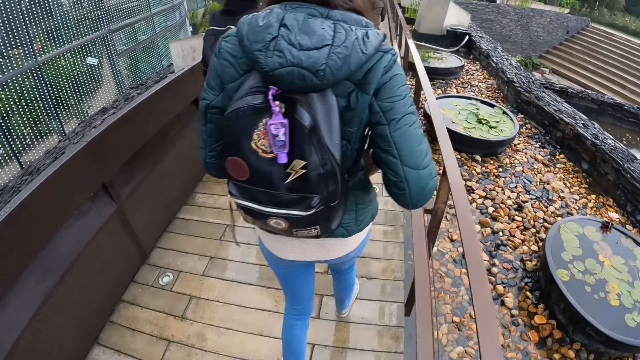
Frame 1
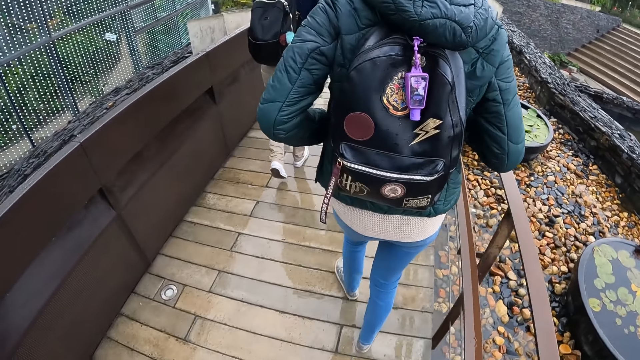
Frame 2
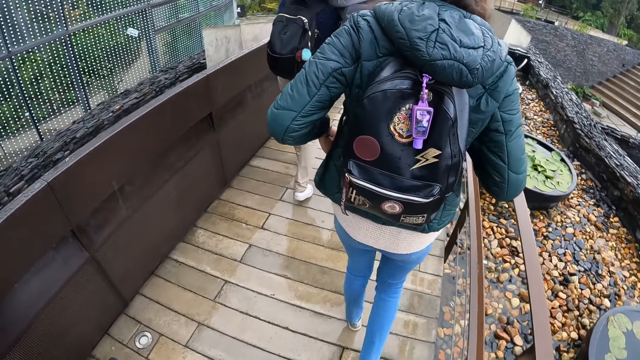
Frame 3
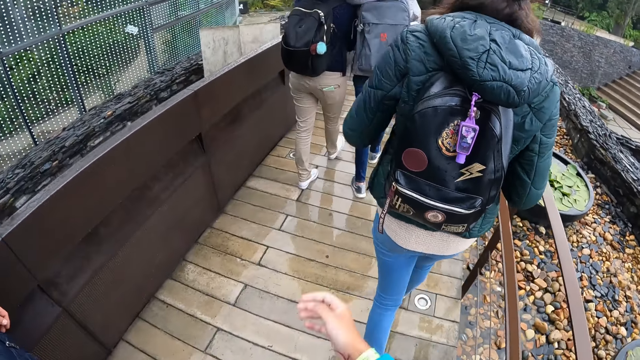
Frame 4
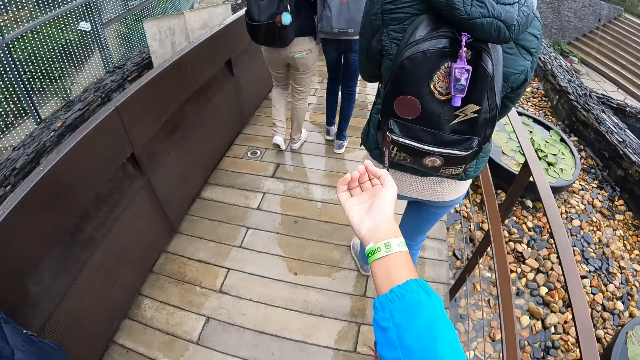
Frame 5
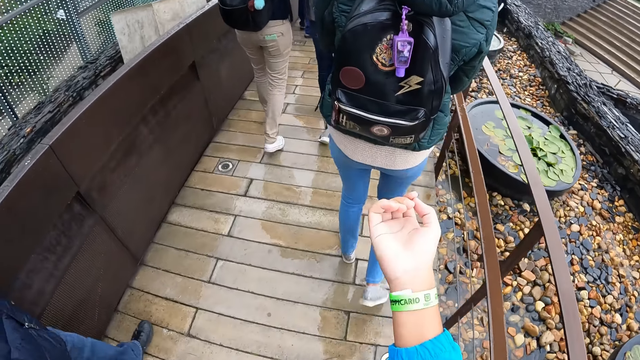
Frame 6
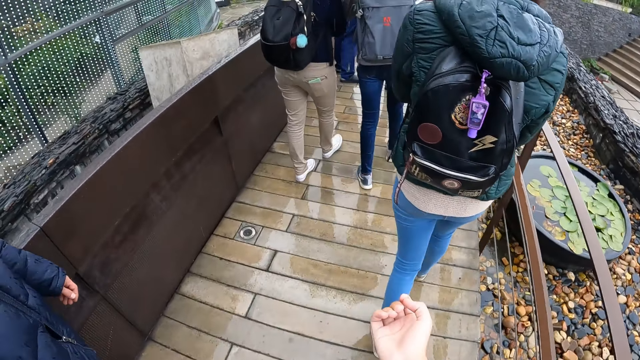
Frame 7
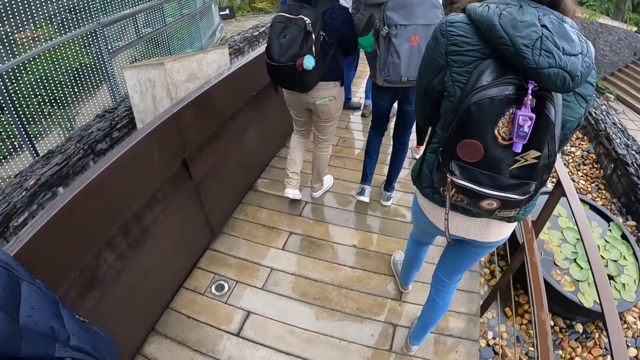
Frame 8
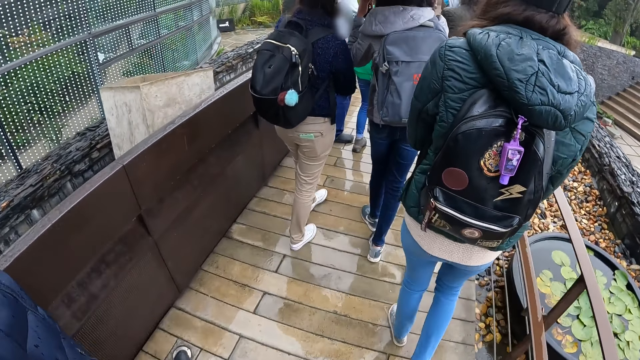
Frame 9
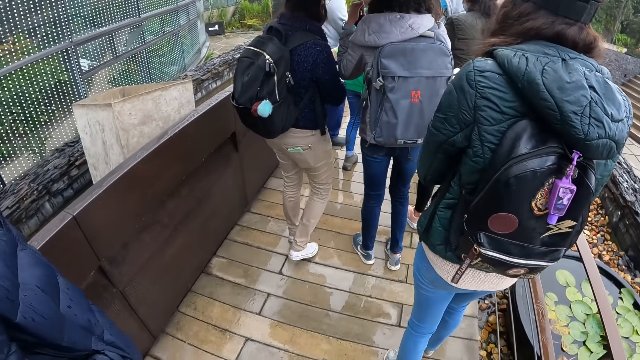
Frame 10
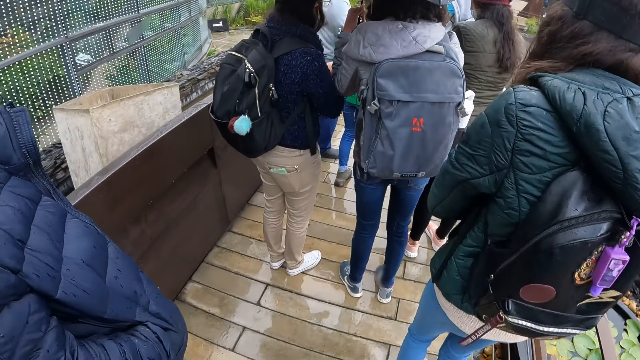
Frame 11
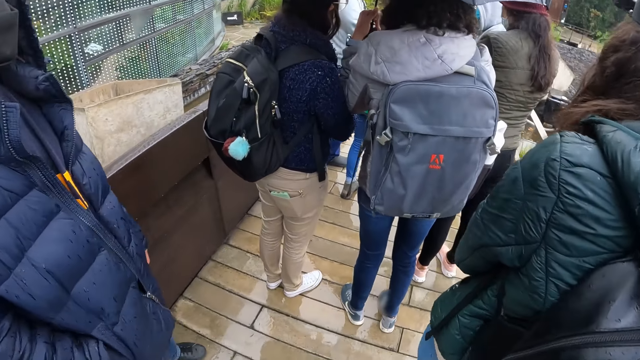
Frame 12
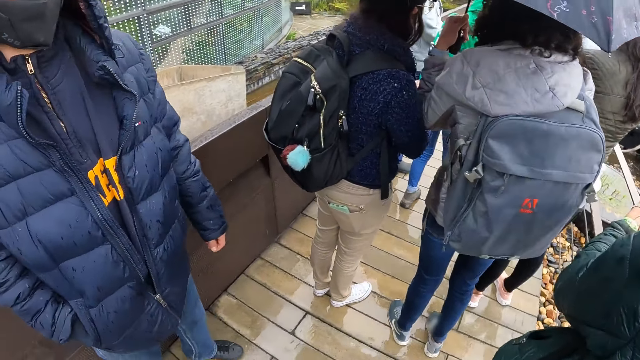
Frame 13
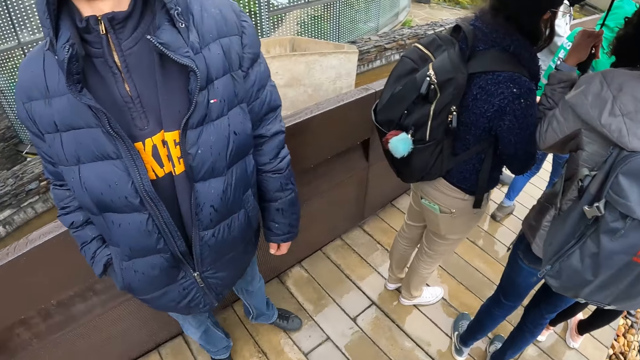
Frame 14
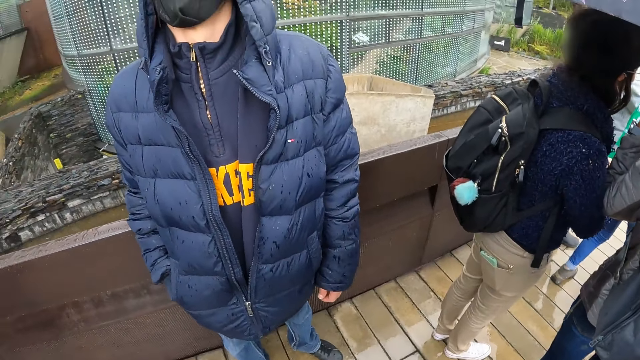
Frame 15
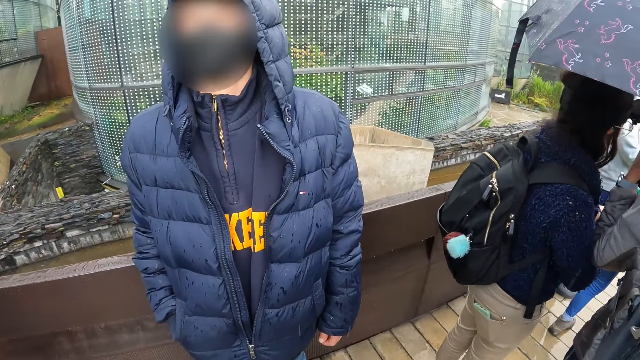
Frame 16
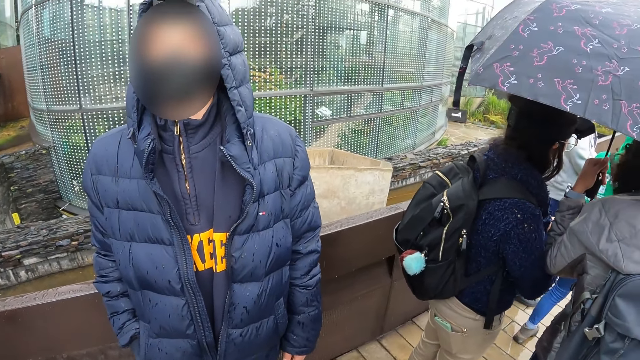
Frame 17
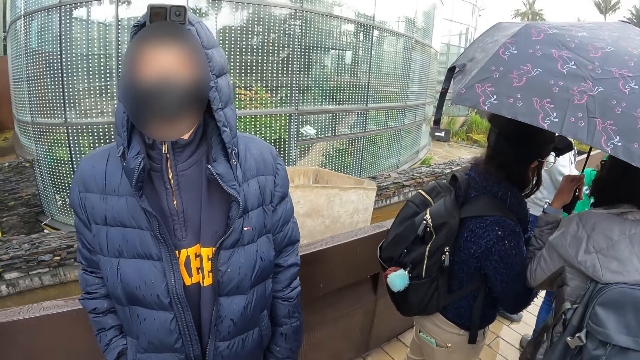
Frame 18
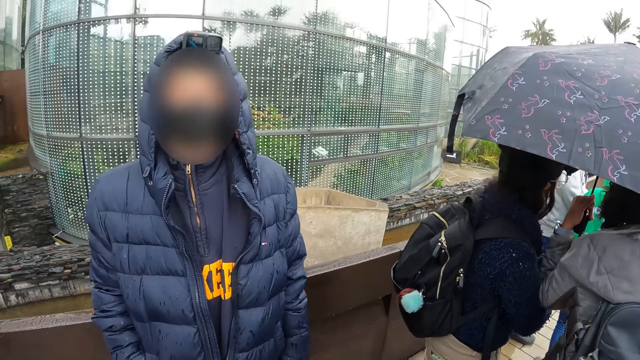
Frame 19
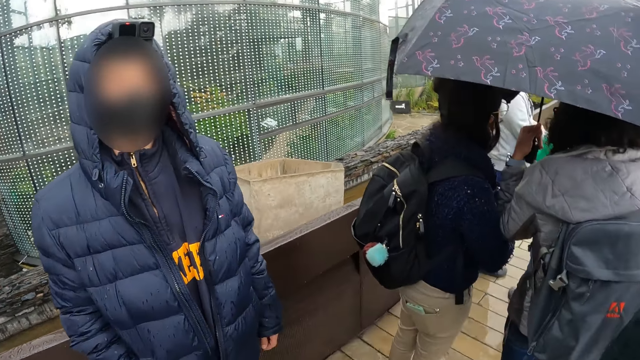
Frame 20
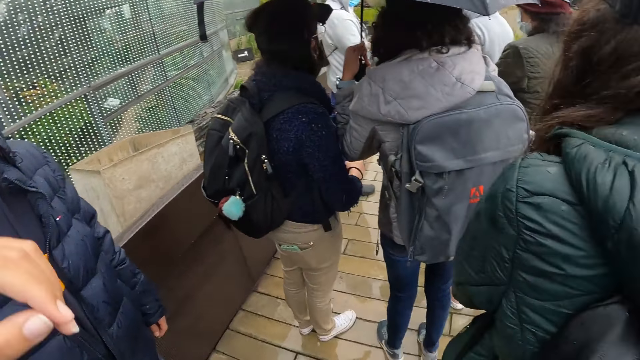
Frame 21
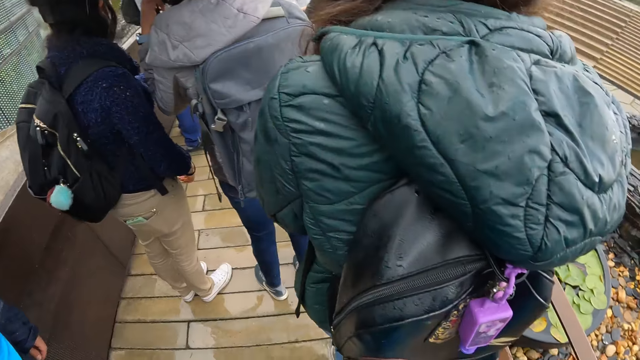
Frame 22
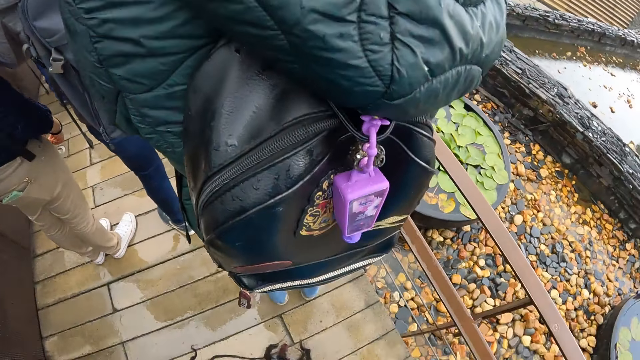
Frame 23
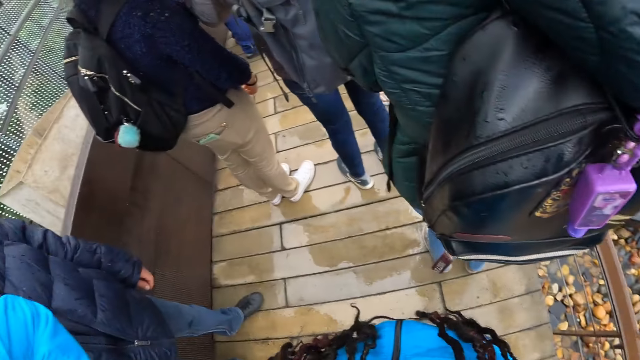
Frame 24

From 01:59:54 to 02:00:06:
The camera wearer stretches a hand.

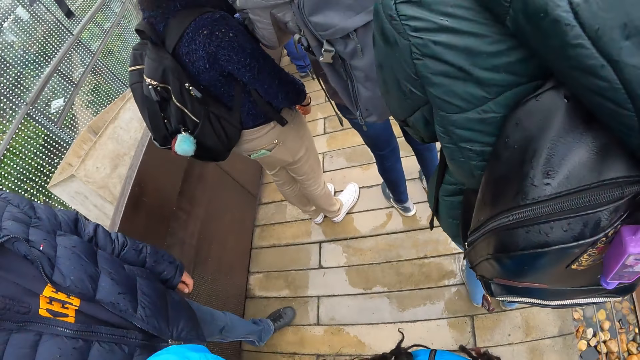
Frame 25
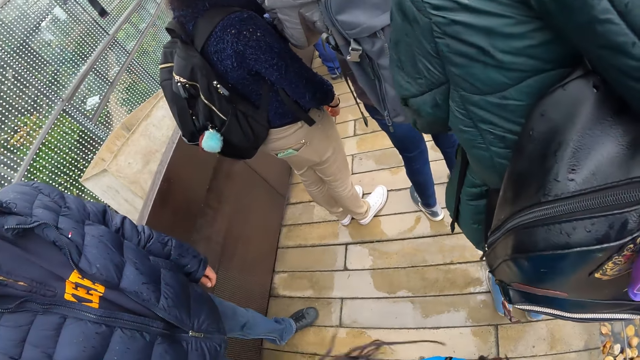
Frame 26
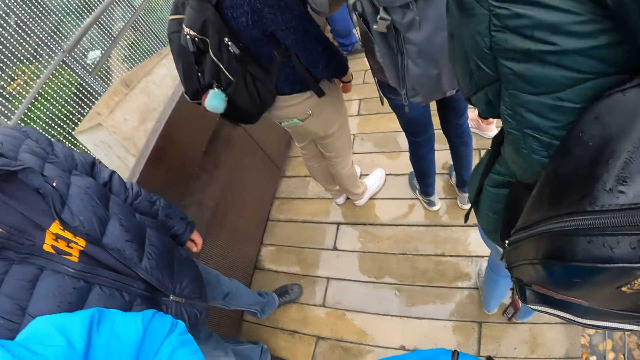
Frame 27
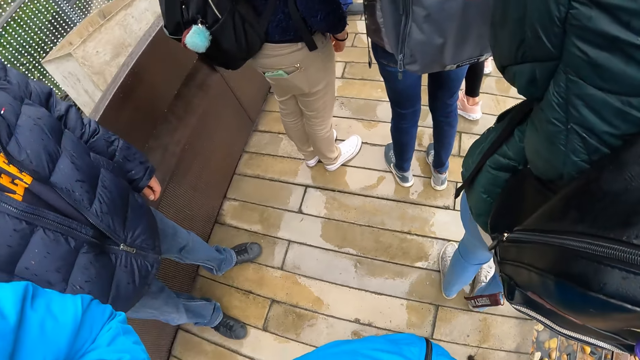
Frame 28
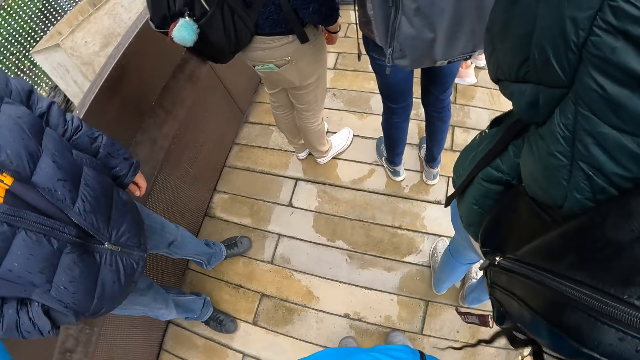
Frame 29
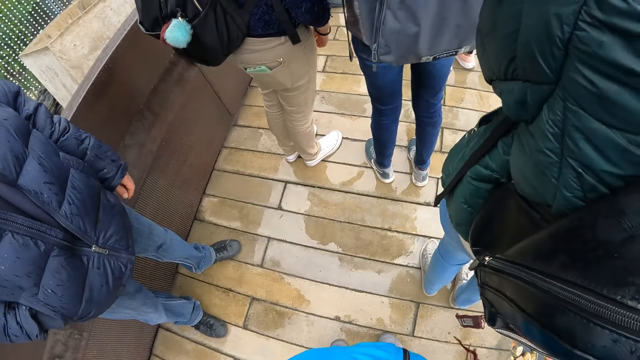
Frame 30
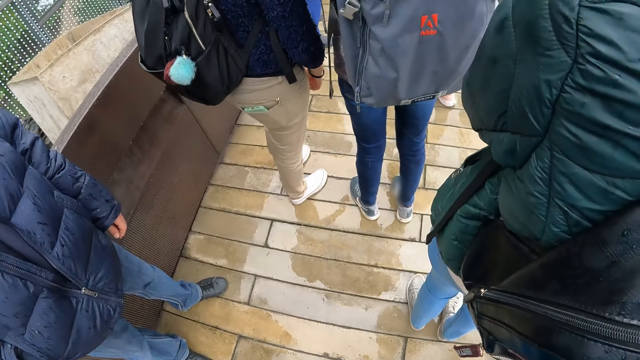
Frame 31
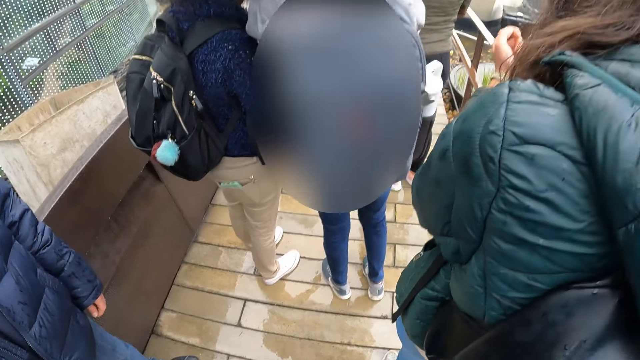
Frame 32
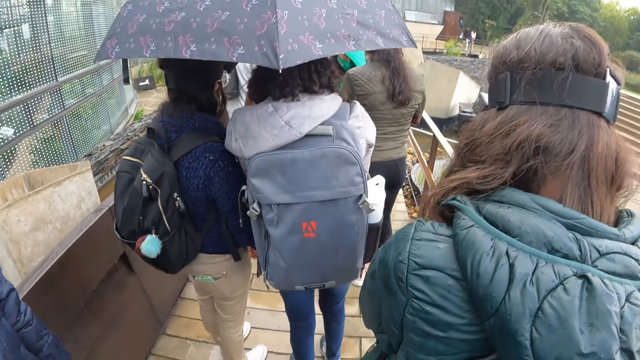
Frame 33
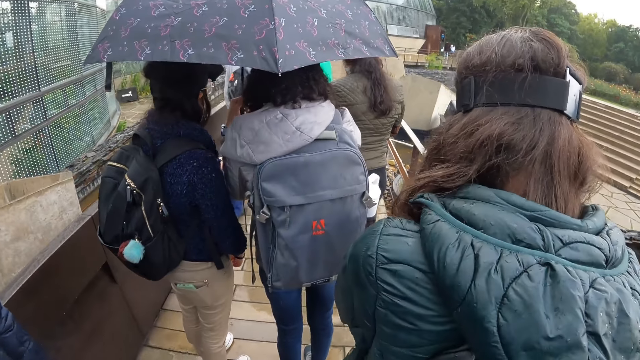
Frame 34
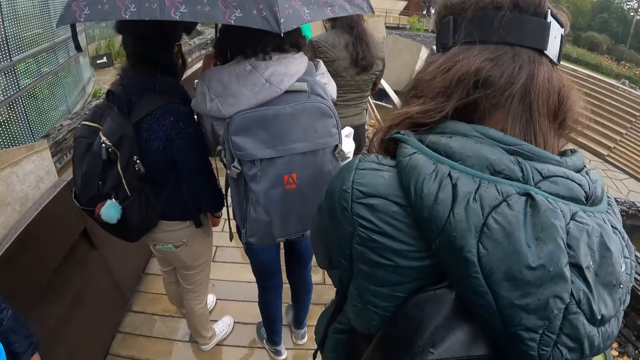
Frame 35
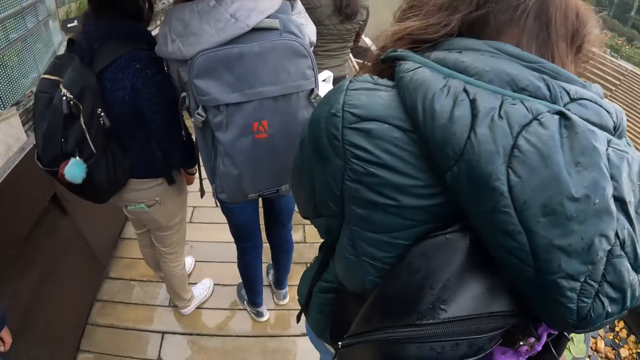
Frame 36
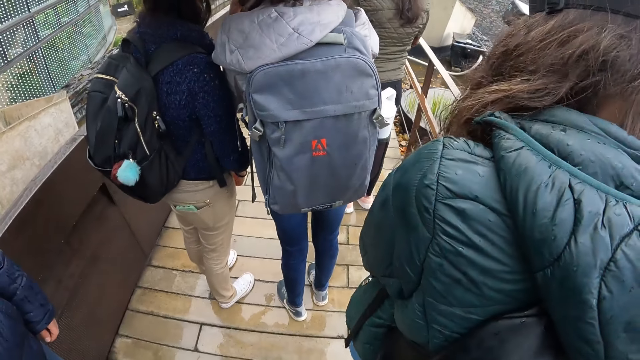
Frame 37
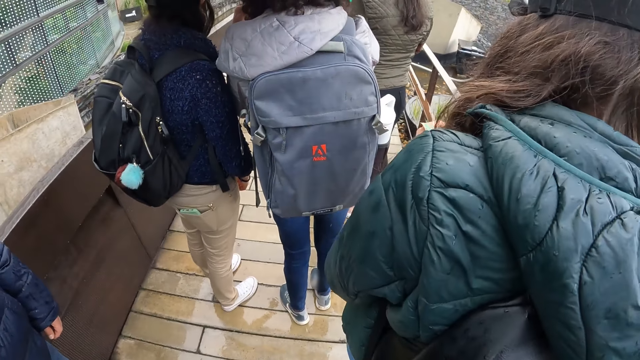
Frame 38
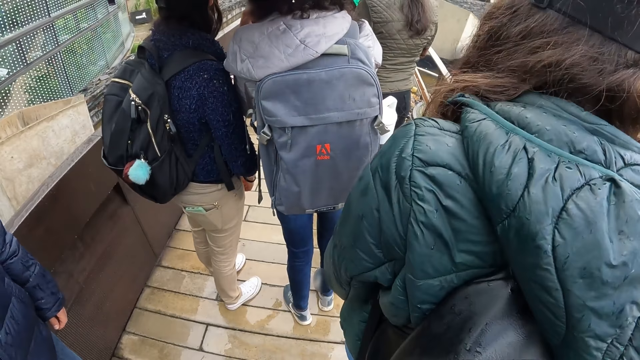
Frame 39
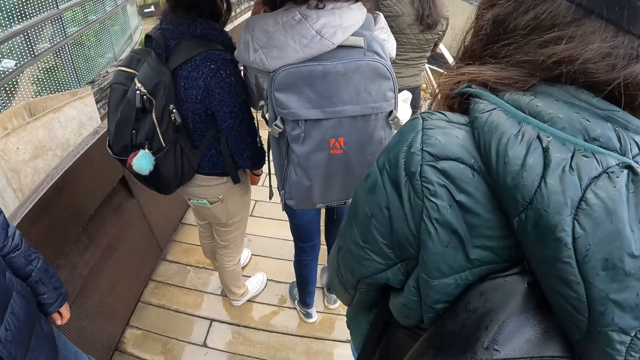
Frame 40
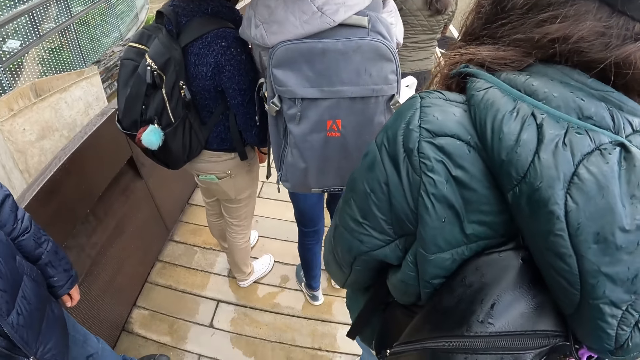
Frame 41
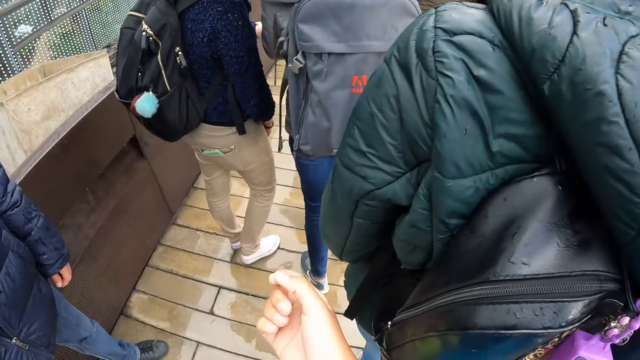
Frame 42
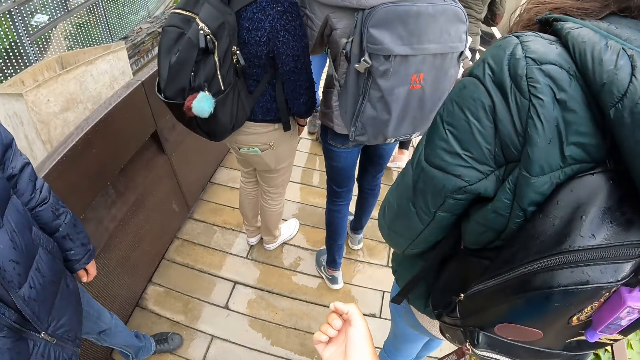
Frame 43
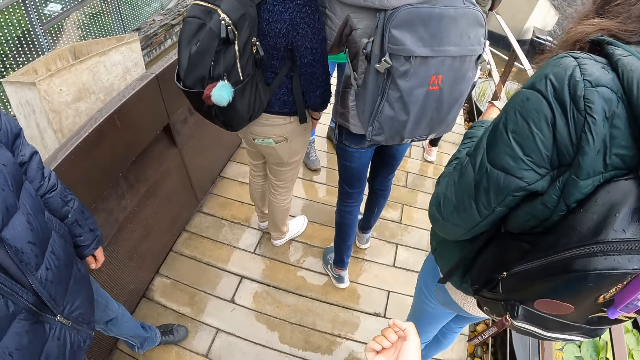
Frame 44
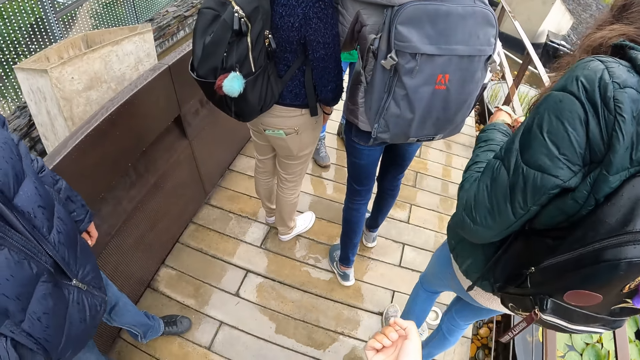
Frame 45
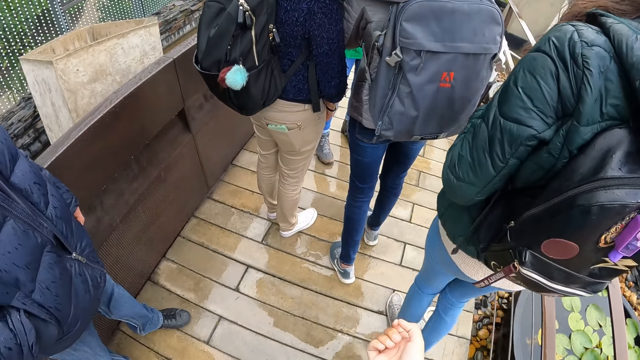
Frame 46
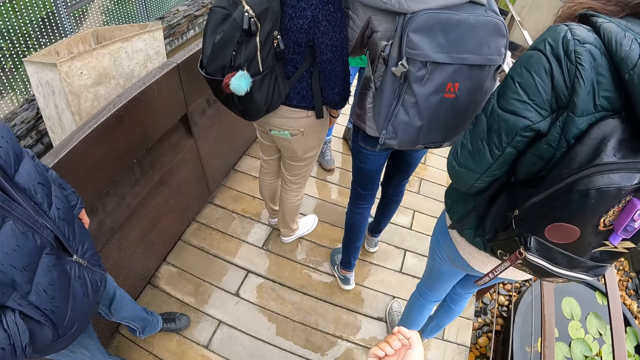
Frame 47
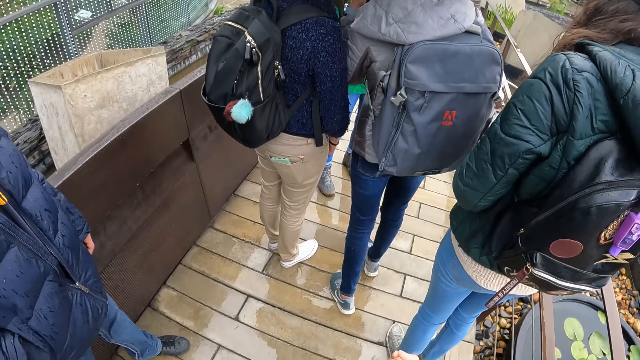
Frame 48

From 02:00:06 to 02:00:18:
A lady walks around. Another lady walks around. Another lady walks around.
